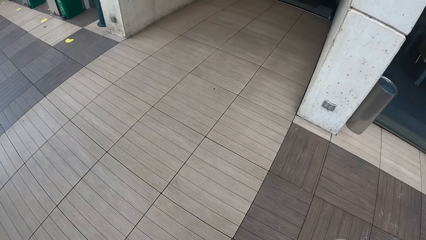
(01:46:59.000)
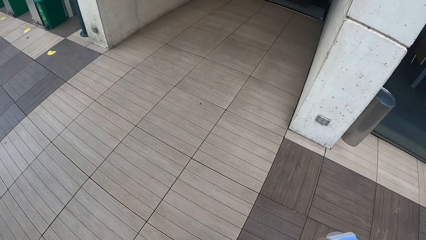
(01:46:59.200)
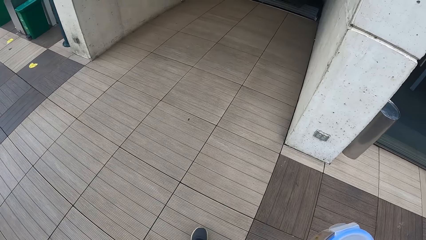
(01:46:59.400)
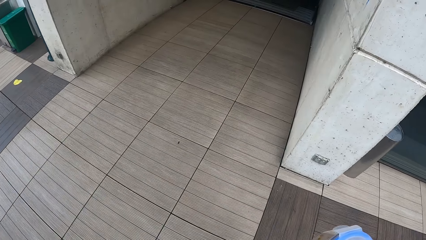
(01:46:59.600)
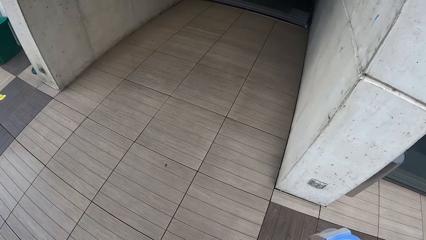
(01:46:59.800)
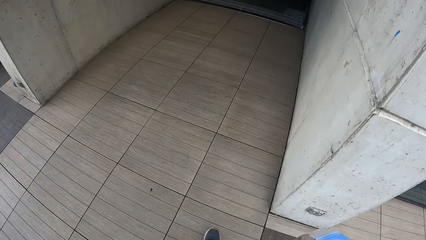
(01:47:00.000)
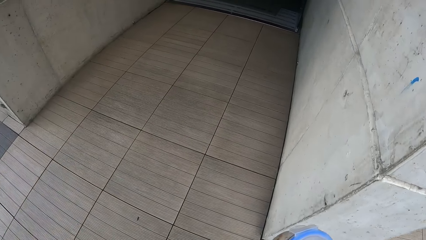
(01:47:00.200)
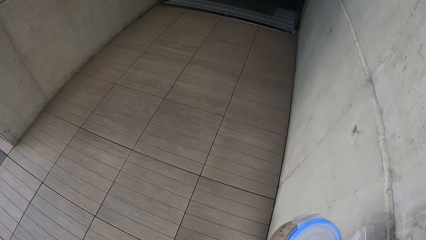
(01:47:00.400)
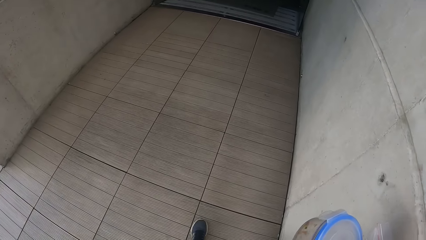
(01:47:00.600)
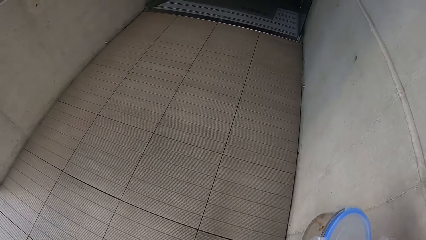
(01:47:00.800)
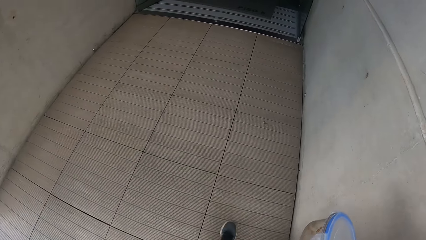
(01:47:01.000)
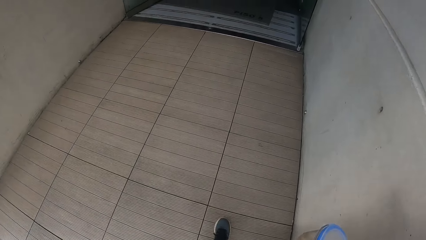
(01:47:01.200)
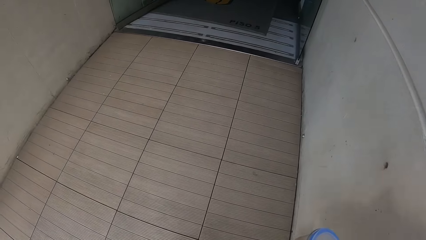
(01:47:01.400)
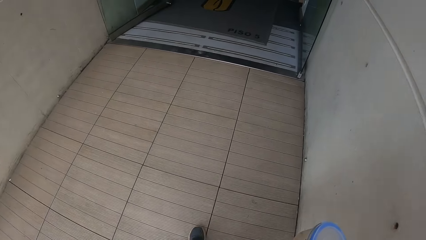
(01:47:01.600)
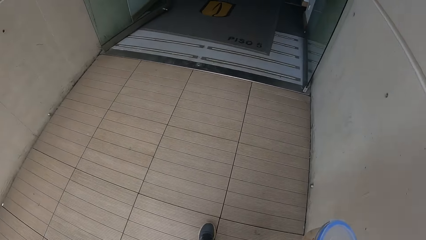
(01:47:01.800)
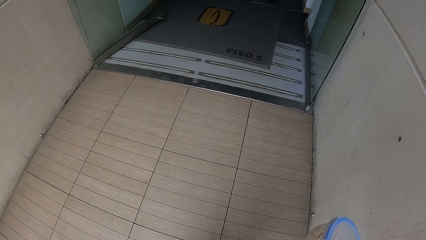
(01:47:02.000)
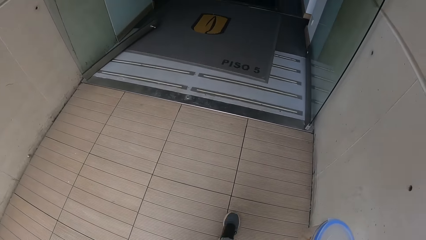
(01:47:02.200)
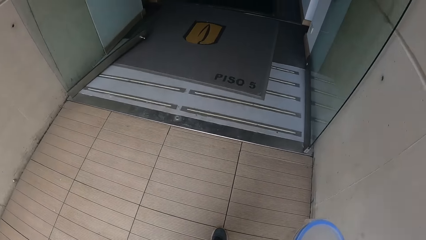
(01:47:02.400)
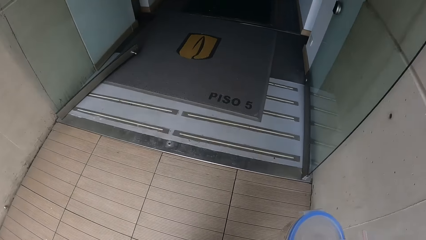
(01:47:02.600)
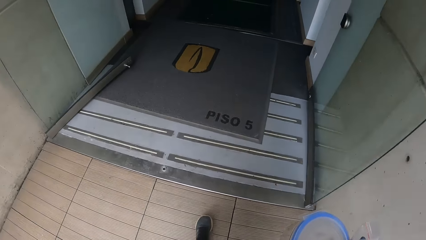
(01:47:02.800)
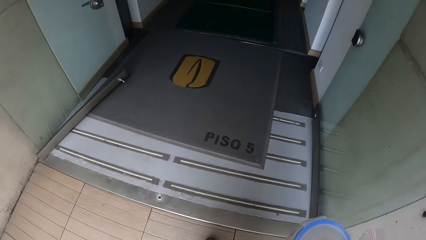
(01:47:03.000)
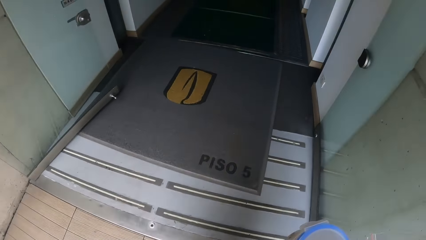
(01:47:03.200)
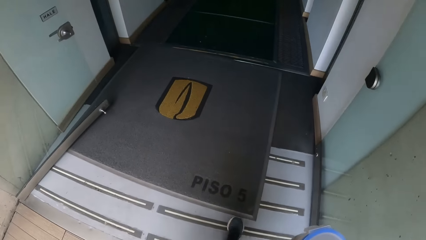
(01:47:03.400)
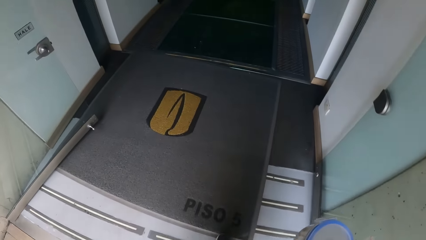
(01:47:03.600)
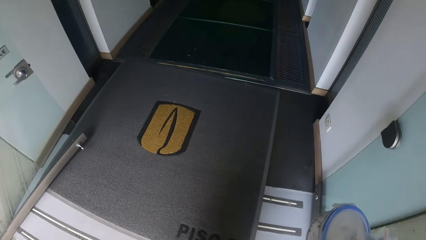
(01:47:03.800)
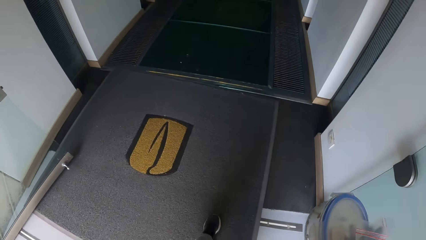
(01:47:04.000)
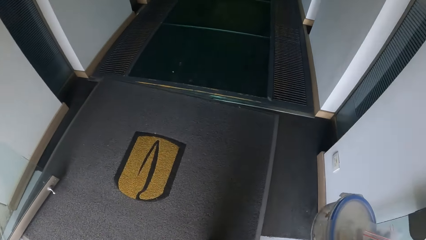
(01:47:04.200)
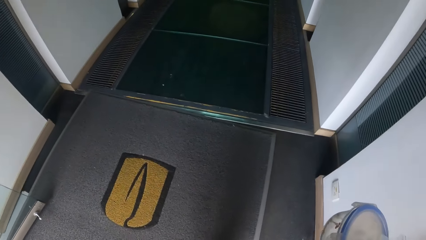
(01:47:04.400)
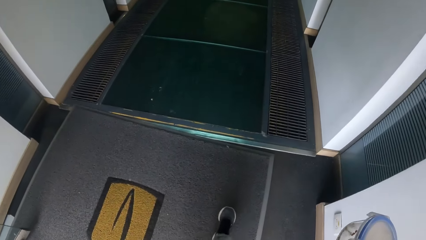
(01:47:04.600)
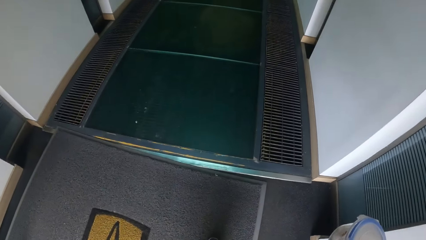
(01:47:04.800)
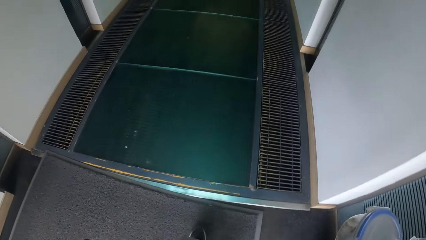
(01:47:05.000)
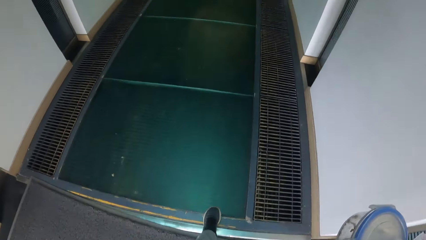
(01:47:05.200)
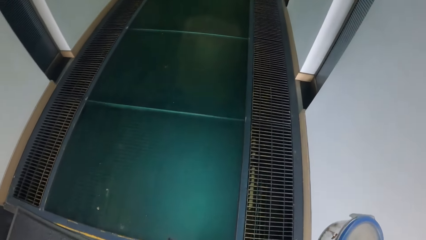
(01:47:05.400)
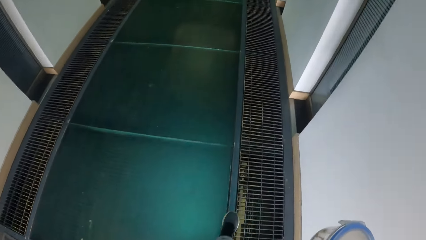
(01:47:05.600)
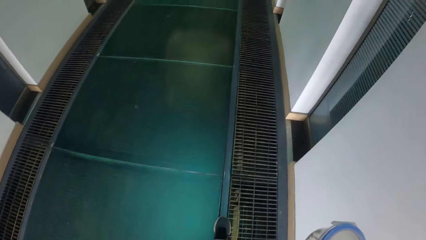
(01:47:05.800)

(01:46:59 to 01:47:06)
The camera wearer walks across a hallway.

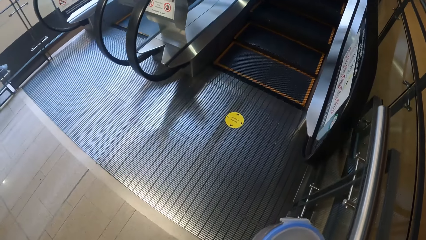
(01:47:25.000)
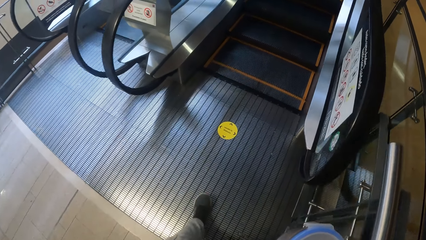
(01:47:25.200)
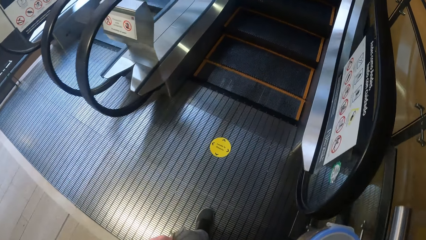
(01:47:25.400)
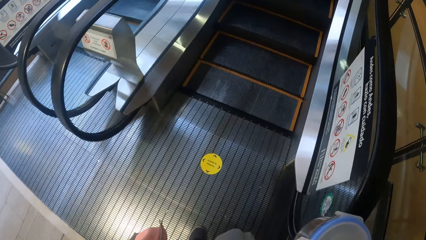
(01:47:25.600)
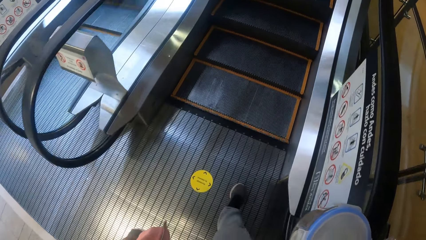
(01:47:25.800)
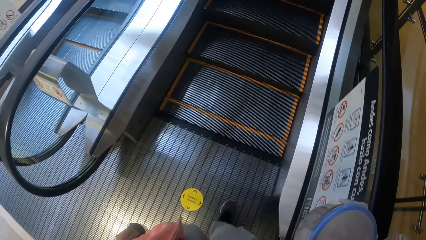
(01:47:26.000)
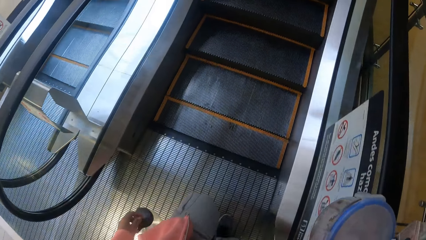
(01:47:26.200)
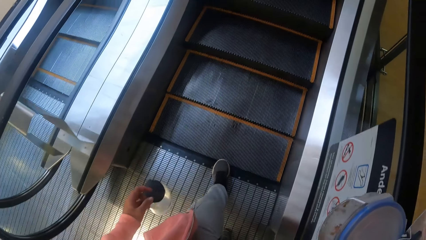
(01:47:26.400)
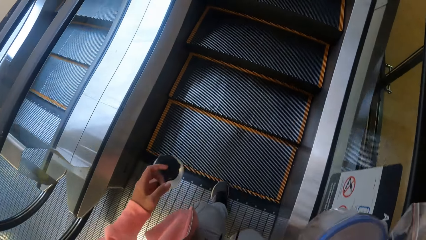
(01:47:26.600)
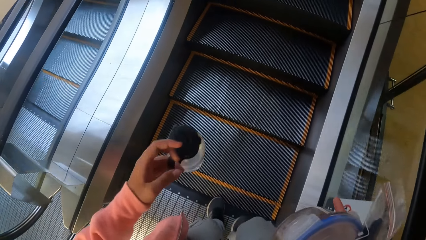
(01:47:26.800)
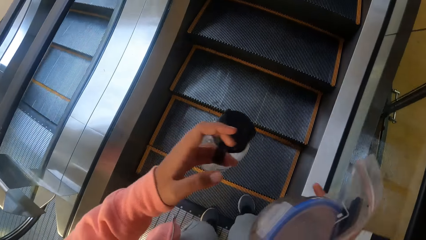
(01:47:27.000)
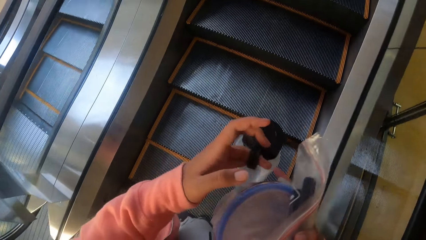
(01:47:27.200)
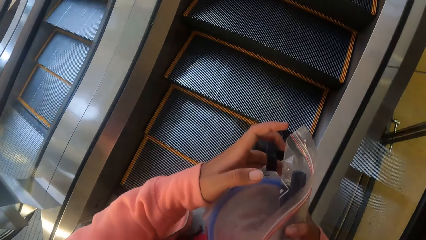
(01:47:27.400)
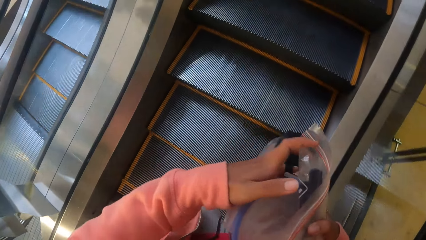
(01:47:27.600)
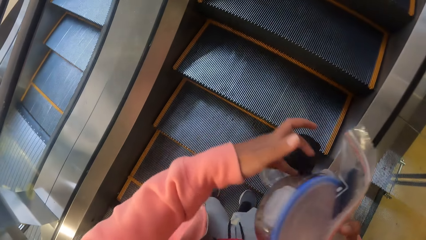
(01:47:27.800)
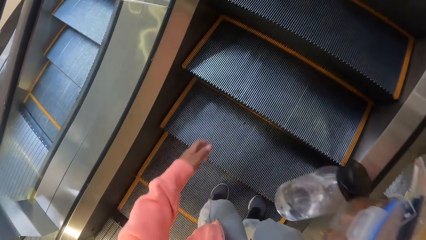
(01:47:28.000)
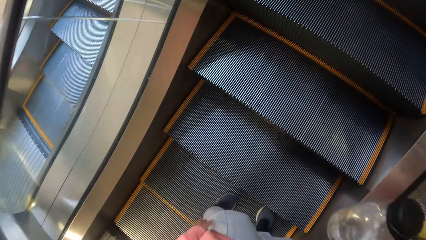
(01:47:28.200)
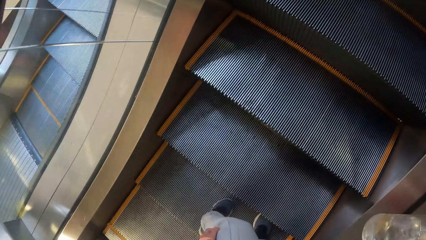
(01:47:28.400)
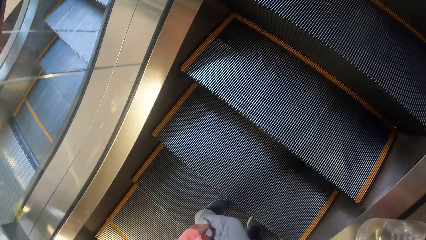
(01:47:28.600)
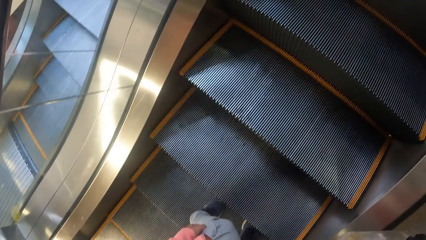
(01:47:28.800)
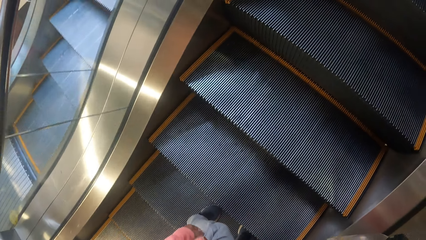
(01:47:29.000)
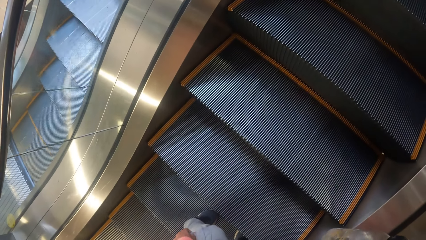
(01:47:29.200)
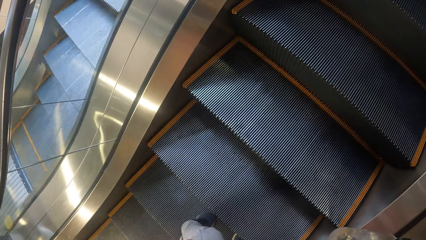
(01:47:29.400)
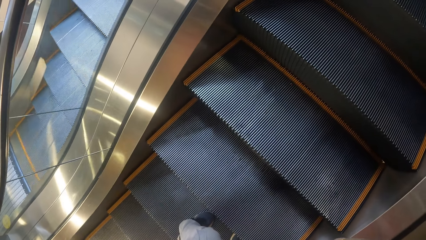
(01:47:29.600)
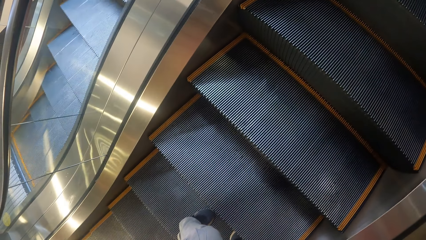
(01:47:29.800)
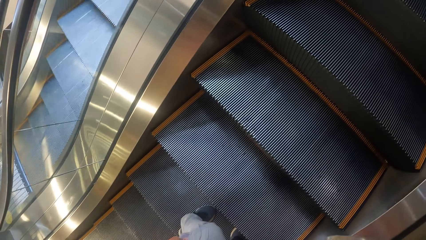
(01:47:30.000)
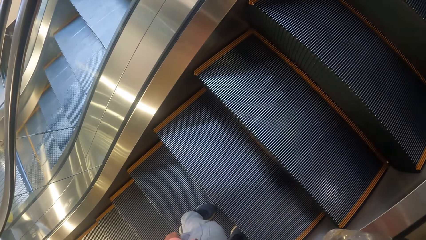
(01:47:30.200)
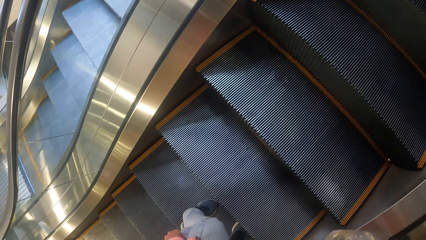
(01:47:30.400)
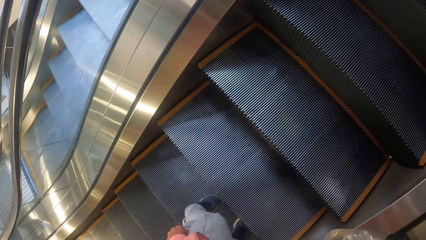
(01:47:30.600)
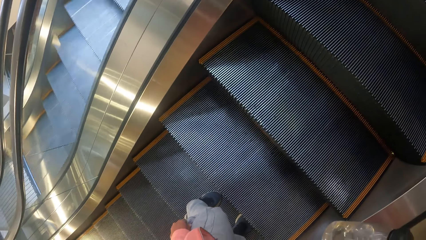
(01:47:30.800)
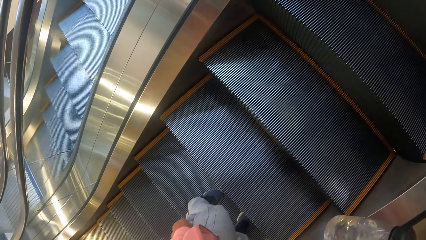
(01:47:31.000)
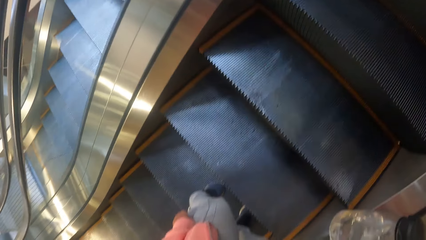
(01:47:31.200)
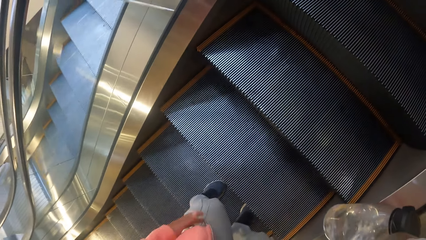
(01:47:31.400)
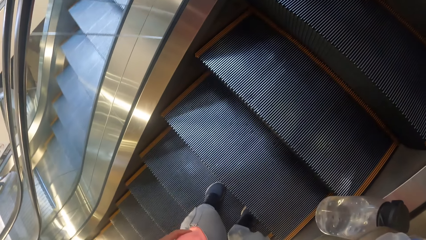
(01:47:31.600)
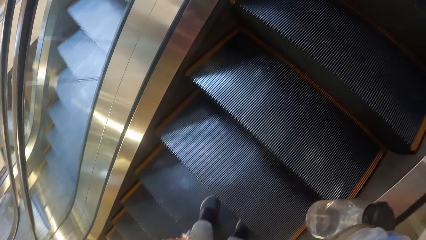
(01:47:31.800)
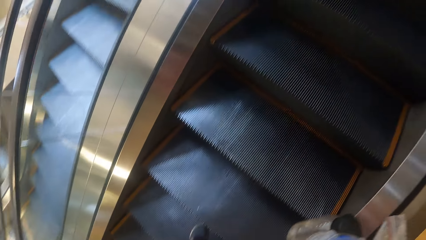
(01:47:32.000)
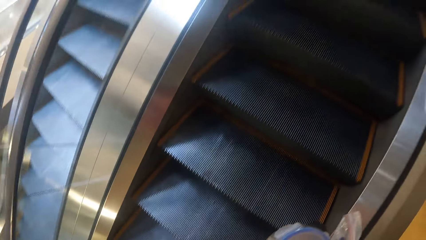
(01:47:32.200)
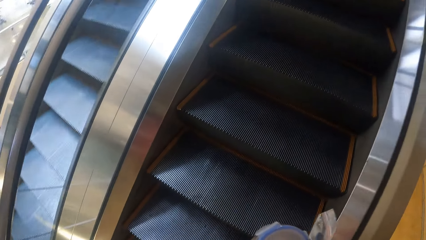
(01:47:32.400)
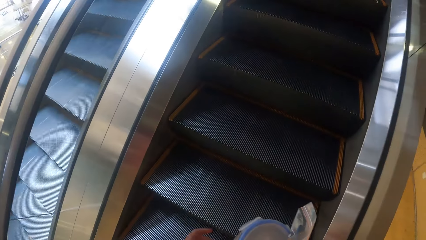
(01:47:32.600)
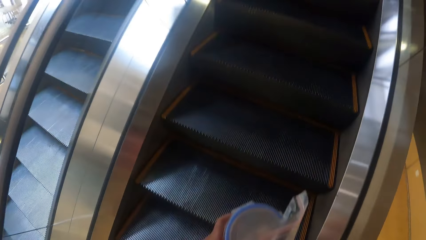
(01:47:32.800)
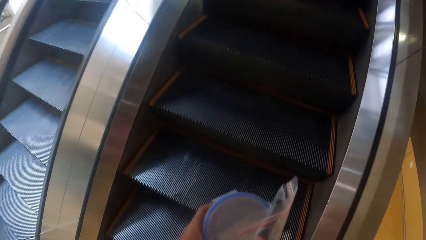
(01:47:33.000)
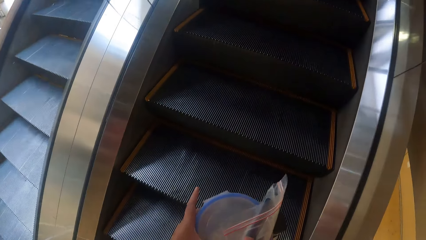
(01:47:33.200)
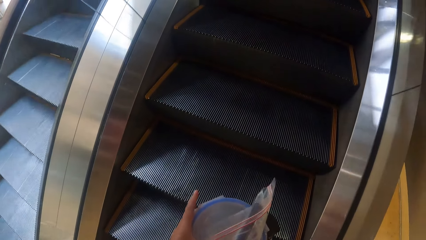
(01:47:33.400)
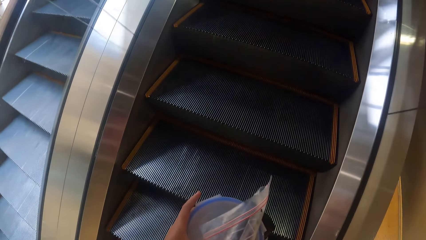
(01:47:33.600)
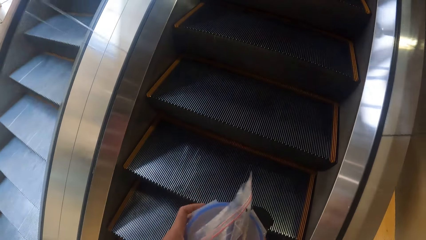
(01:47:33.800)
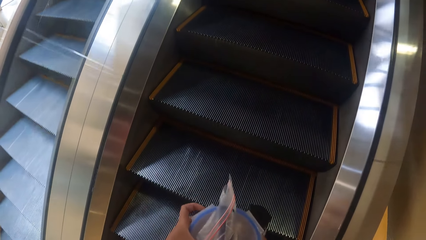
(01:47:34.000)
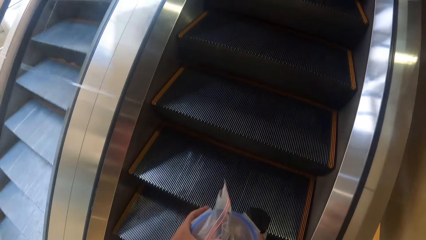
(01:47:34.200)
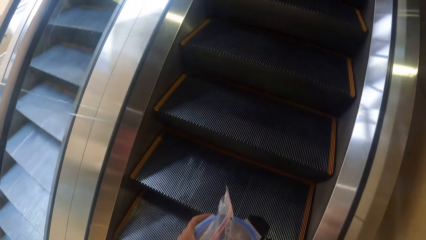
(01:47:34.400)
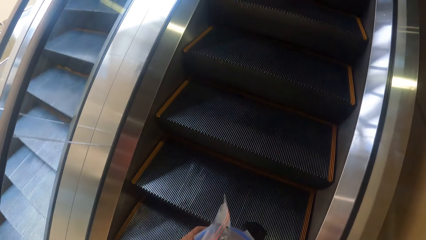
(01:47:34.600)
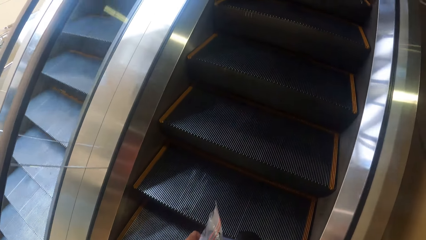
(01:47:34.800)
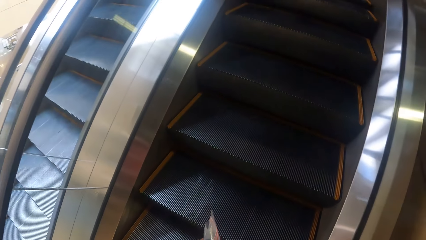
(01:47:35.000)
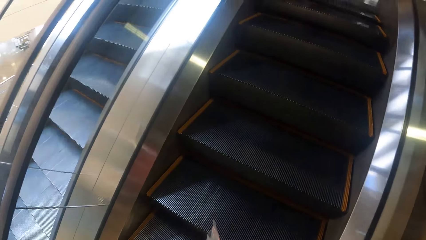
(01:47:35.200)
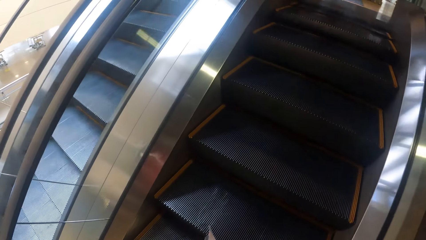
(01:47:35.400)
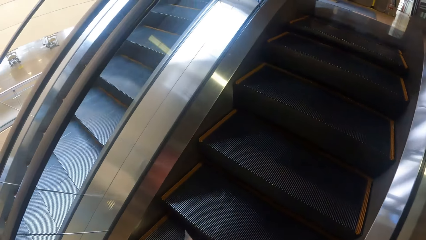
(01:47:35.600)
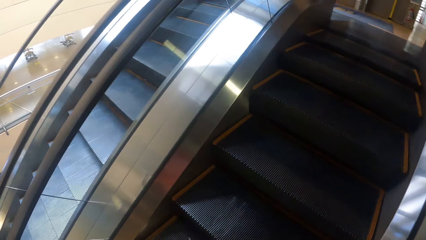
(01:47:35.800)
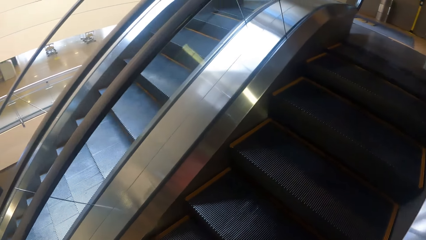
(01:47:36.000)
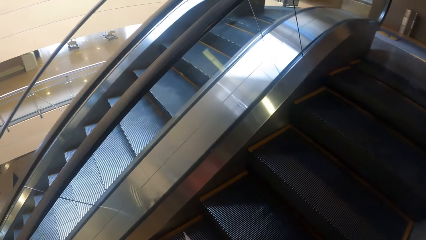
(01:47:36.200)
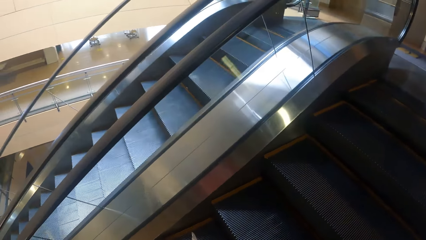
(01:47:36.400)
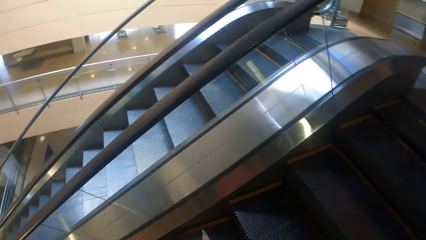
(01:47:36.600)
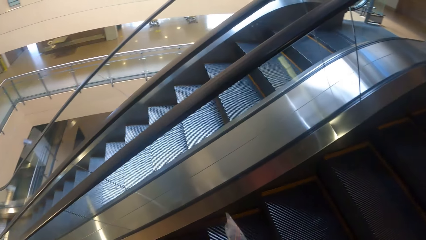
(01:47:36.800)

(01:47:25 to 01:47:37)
The camera wearer climbs an escalator. She walks to the escalator. She passes the water bottle in her left hand to her right hand. She steps on the escalator and scratches the leg. She passes the plate and spoon in her right hand to her left hand.
